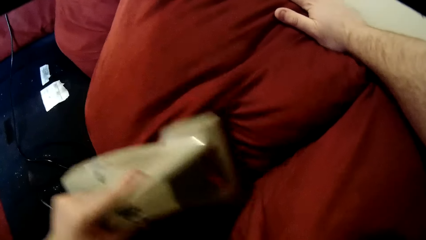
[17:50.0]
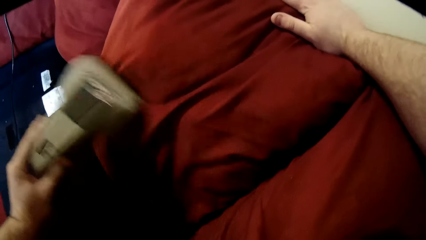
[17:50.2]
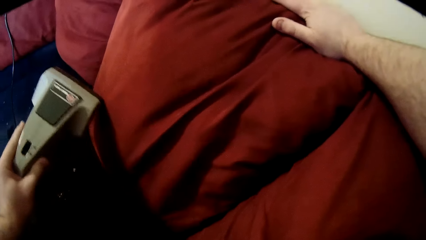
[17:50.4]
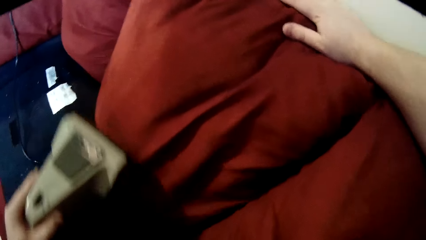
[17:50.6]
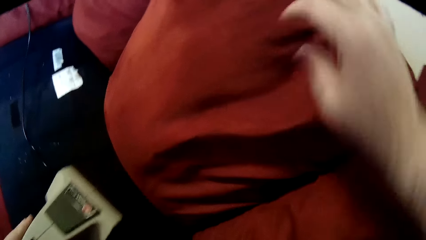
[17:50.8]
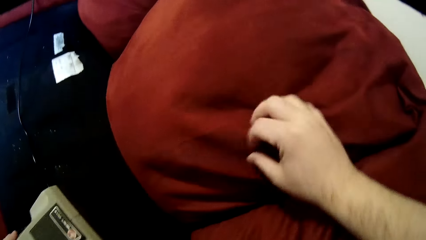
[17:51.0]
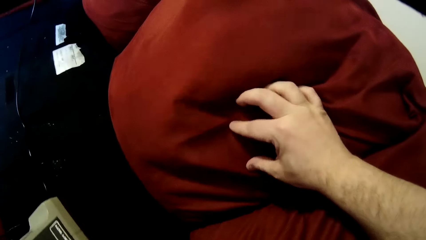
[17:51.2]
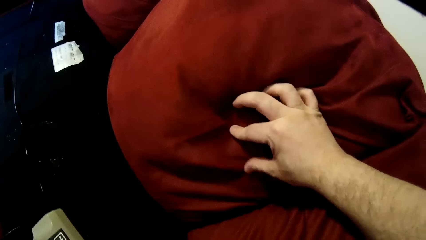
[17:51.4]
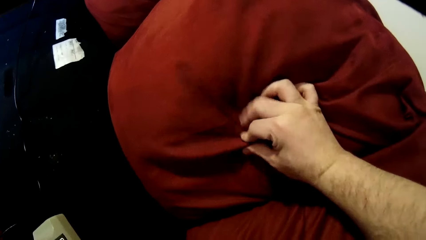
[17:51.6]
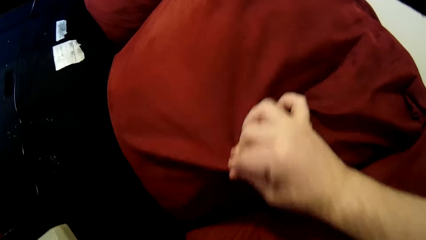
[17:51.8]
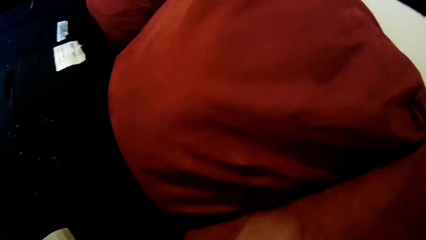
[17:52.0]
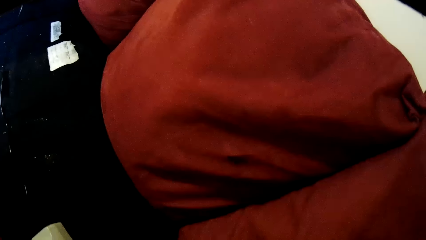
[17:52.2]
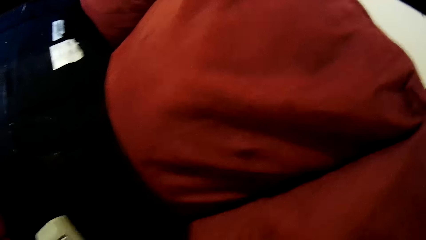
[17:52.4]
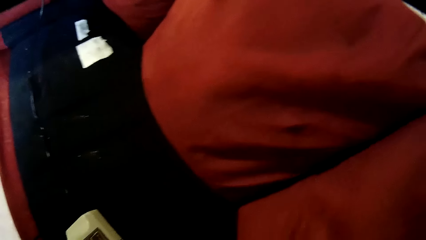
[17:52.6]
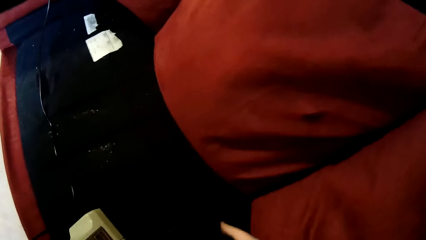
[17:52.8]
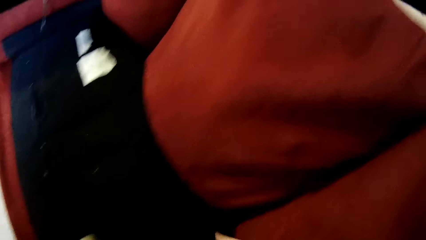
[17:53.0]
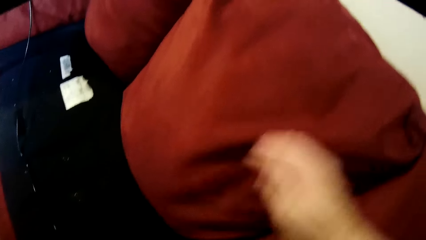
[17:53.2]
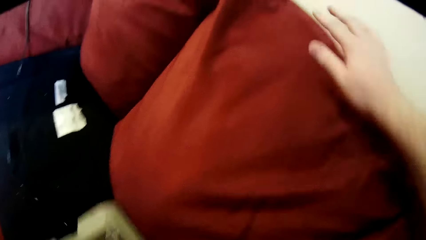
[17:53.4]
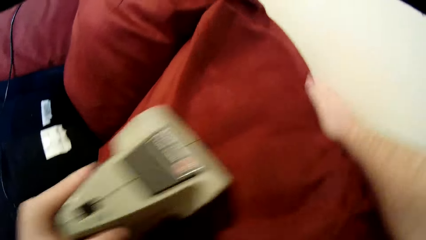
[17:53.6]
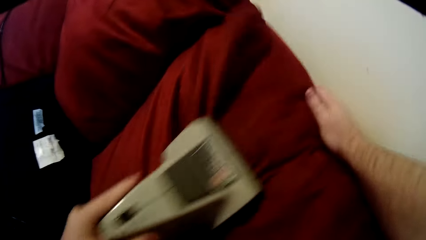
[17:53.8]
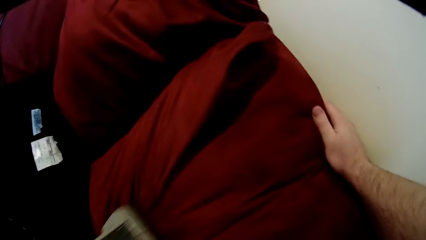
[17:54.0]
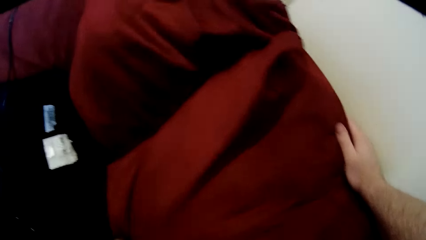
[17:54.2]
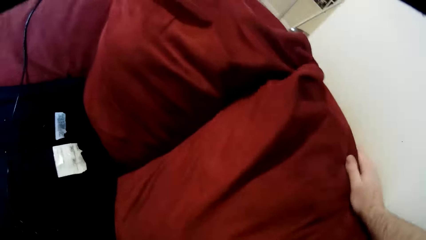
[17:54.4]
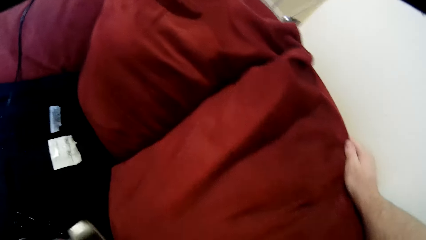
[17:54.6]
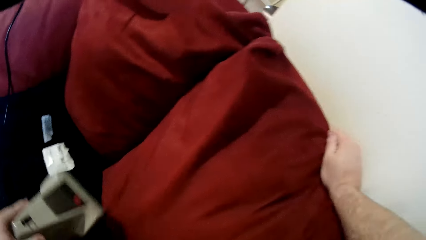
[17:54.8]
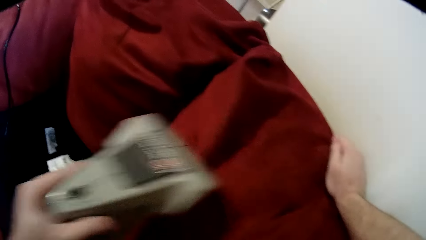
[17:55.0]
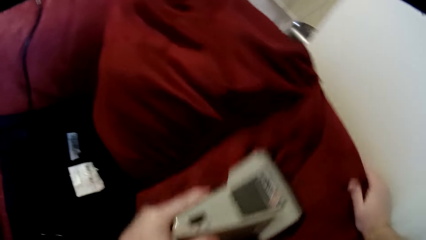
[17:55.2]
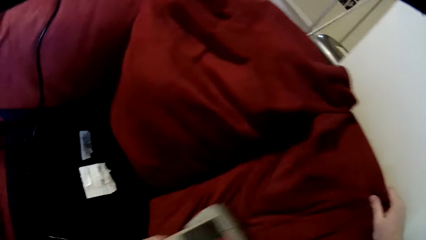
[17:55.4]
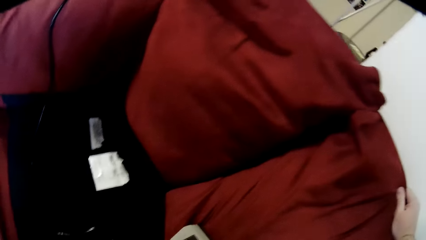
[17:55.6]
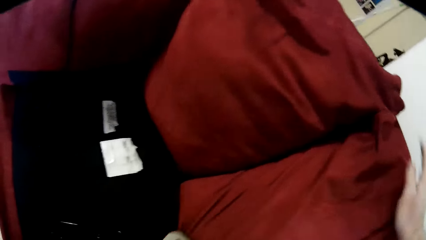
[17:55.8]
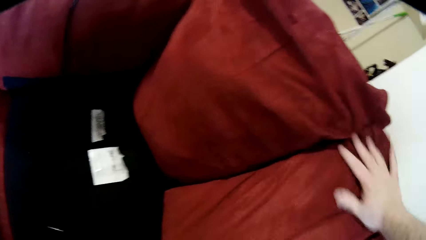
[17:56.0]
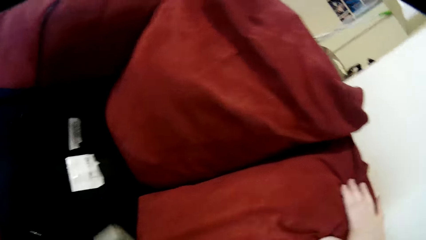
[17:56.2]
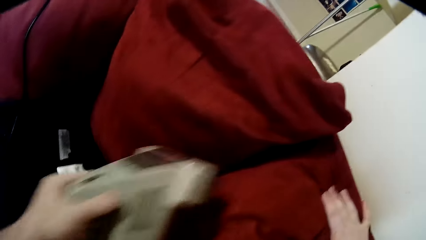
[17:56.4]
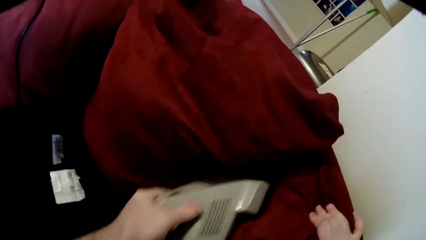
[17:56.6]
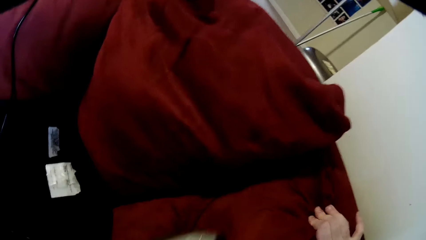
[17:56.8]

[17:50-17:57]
The camera wearer removes something from the cushion.

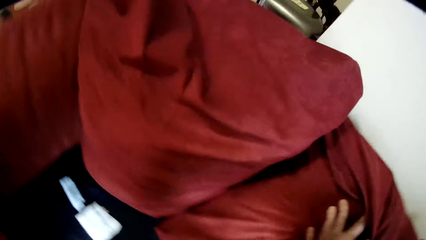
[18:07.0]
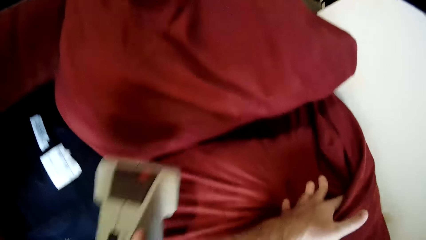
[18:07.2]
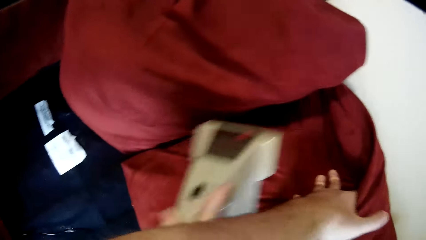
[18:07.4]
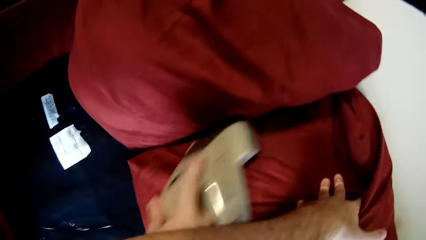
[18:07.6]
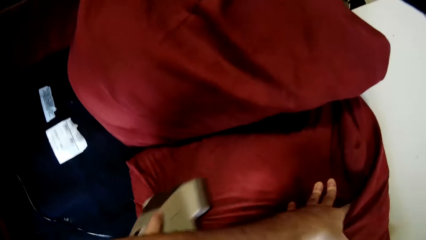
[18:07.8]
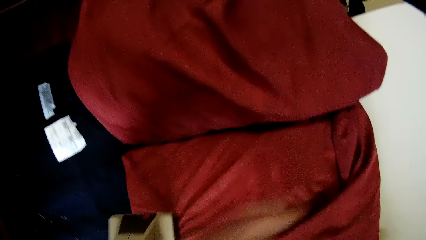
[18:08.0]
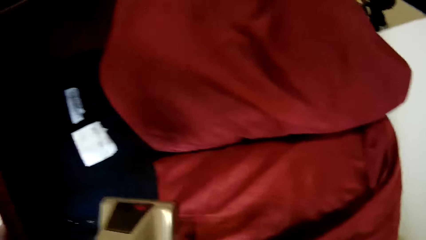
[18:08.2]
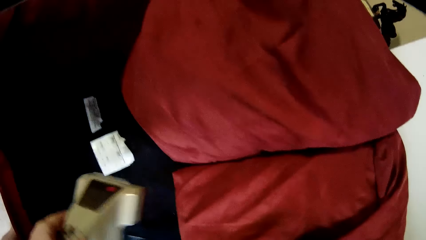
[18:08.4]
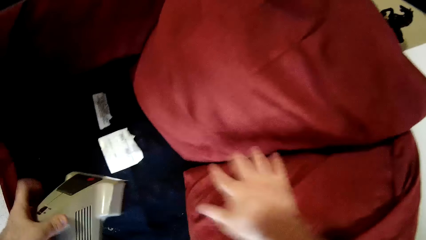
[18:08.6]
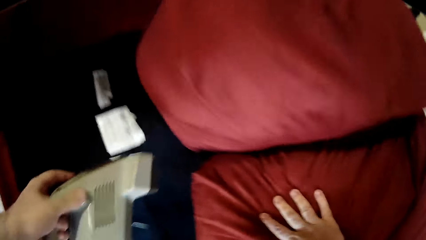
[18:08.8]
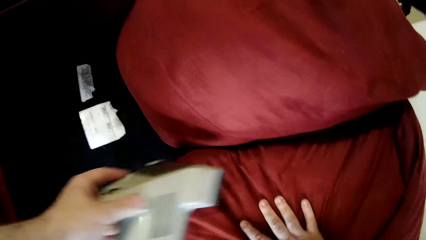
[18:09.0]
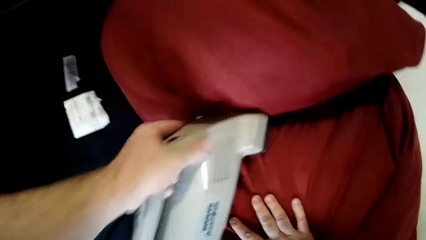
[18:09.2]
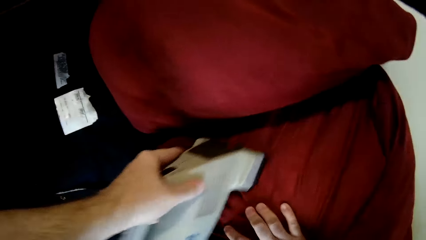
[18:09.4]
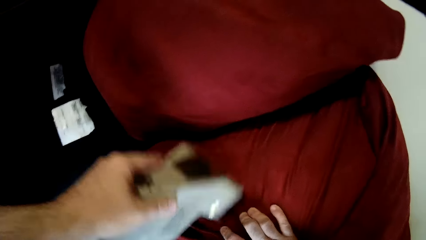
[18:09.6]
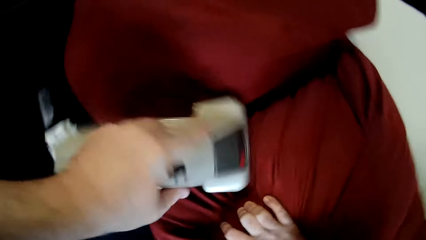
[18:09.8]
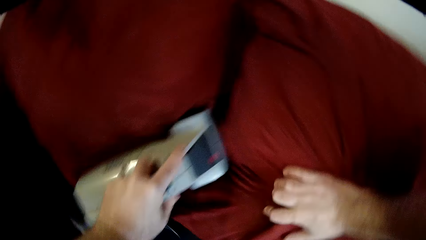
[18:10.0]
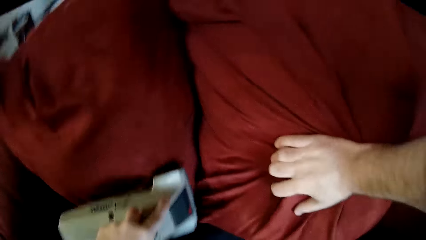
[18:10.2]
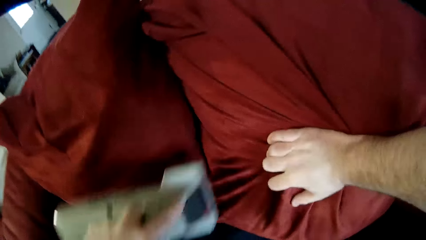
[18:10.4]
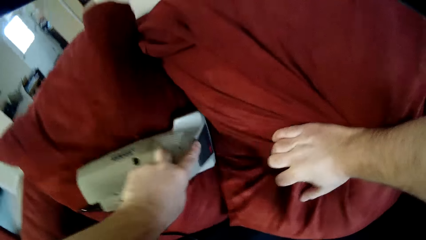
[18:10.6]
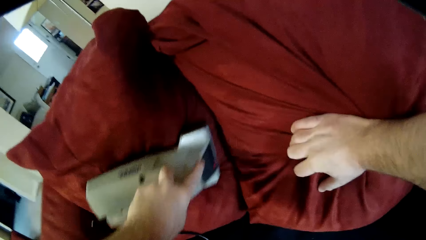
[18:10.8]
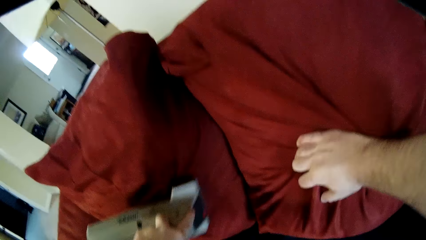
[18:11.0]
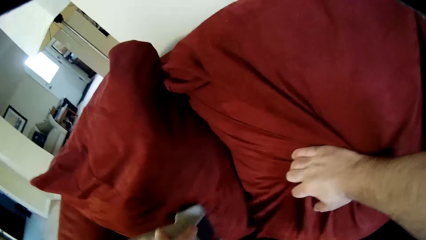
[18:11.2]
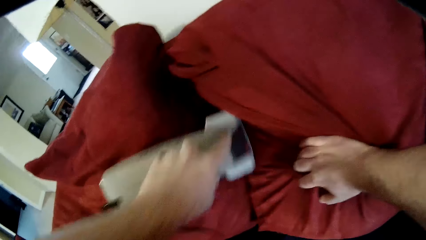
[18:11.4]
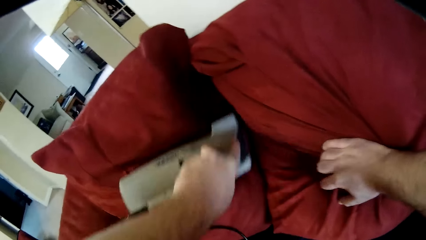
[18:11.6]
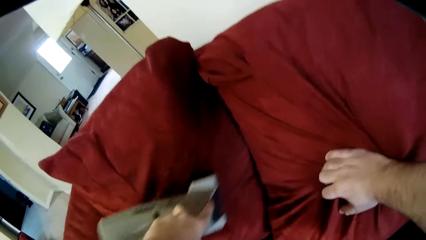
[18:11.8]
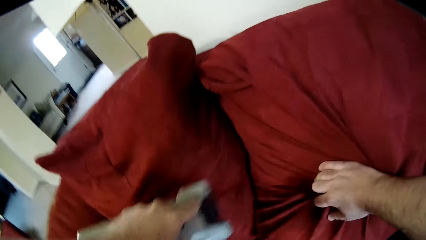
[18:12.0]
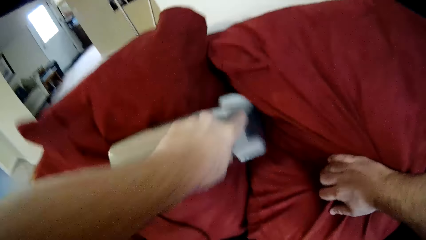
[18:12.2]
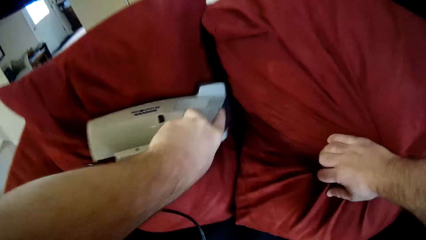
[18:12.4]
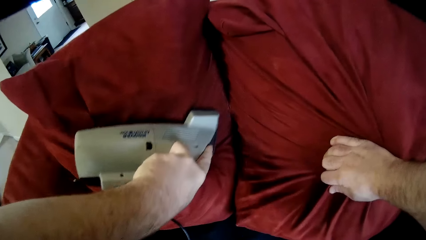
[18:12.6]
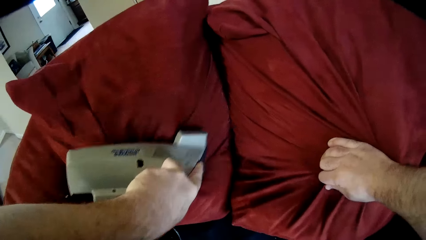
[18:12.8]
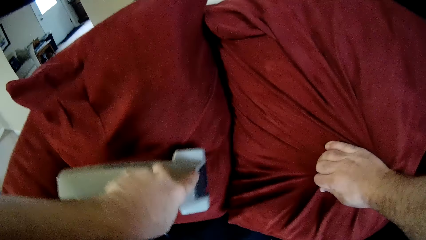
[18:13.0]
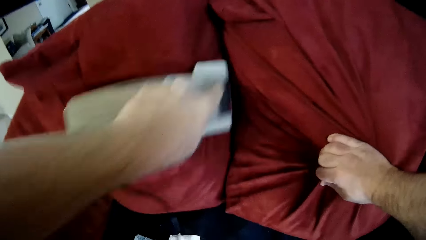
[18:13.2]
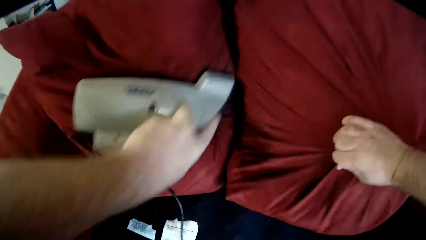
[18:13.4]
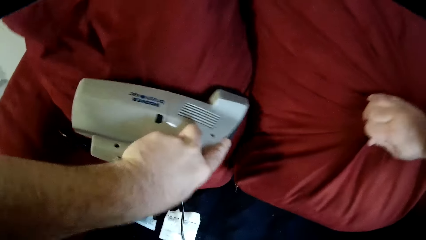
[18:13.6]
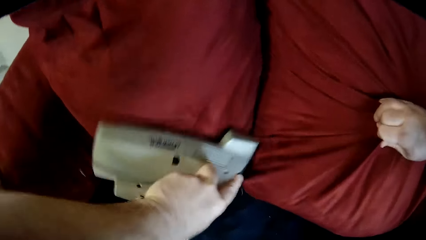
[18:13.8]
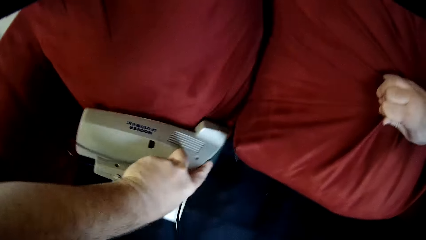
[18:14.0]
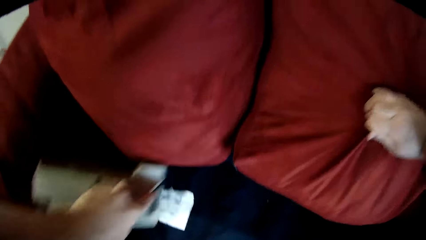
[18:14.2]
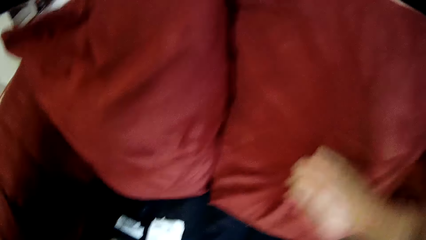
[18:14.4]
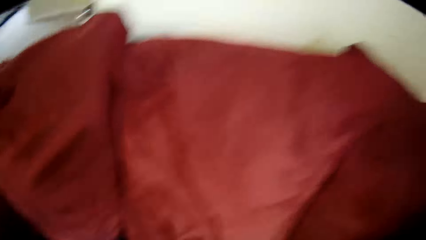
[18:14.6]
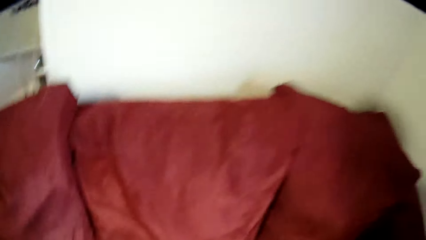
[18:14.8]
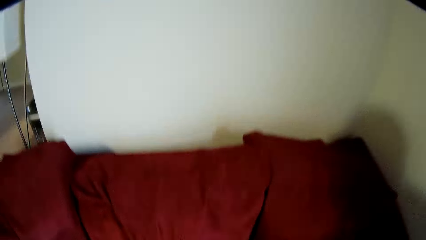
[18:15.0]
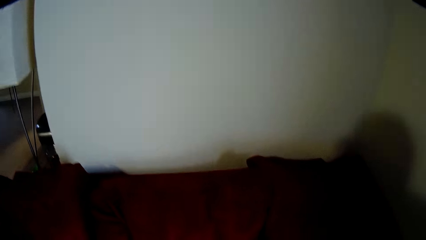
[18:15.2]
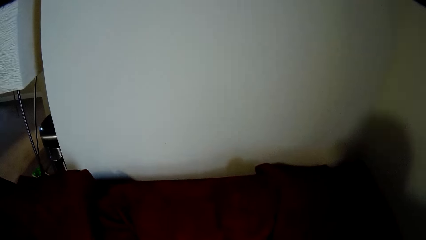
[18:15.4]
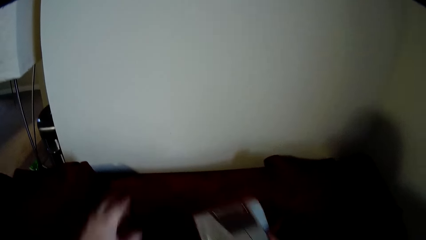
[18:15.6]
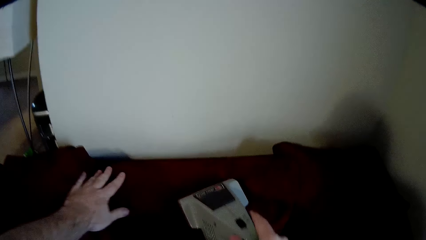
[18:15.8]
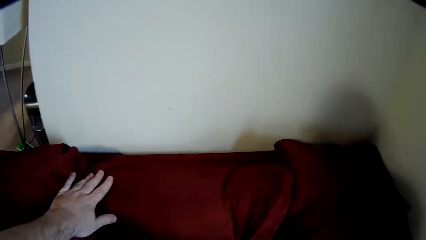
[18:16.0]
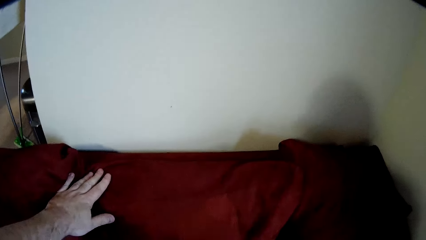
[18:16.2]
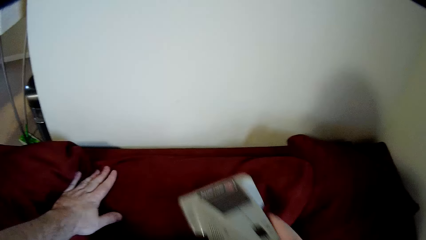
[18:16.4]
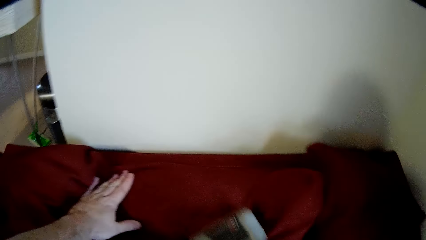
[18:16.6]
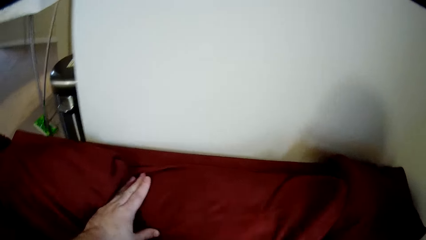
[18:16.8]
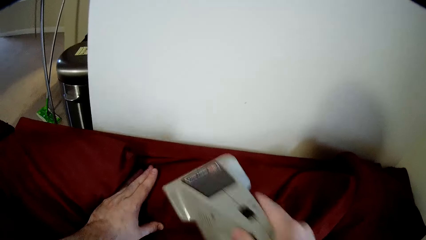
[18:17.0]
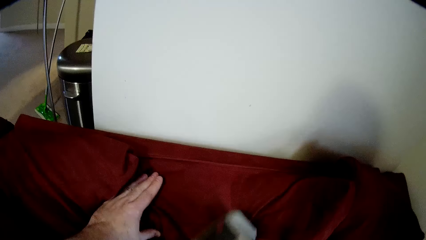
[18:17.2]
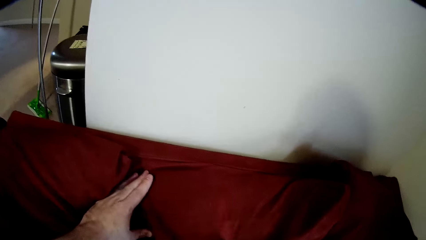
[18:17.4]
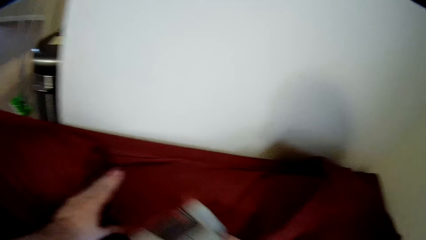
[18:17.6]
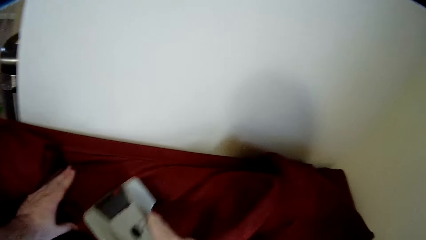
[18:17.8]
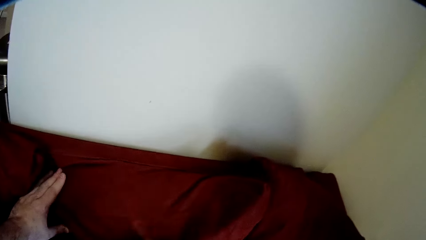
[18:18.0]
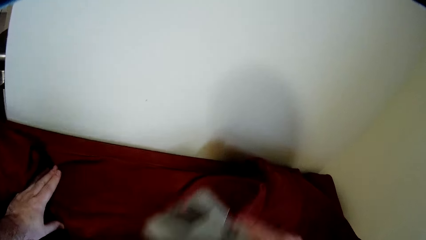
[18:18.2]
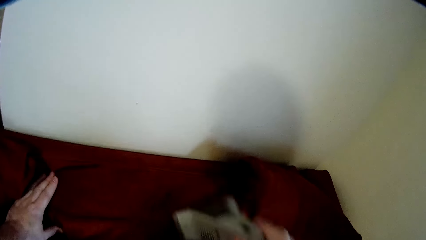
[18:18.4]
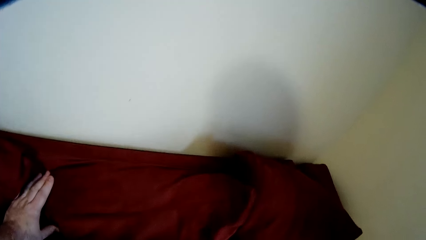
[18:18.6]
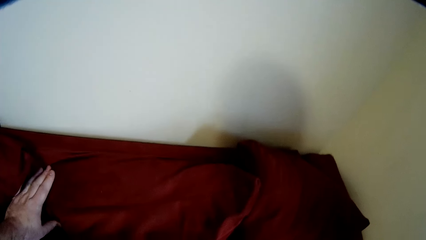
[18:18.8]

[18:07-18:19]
The camera wearer passes the machine to the left hand. They pass the sofa cleaning machine to the right hand.
